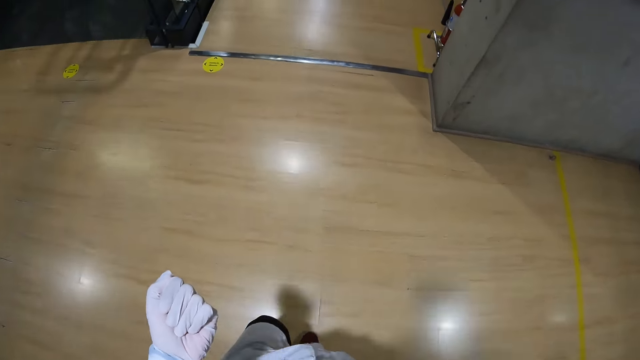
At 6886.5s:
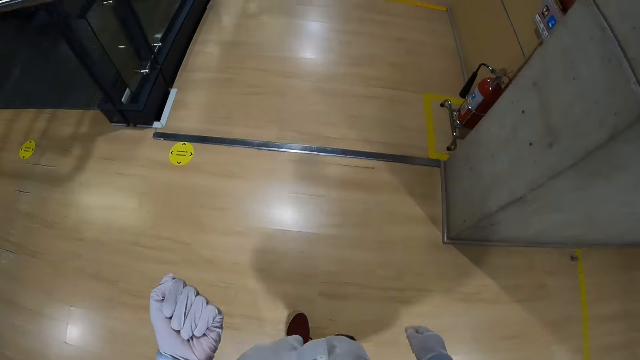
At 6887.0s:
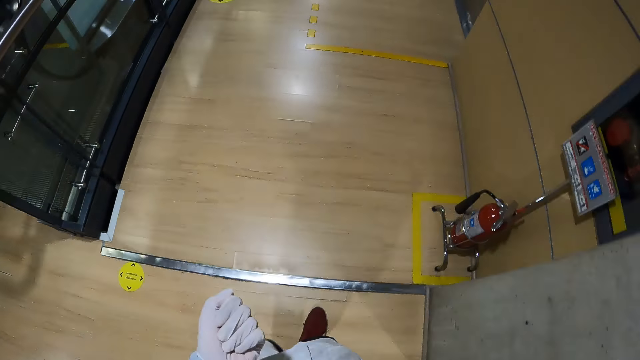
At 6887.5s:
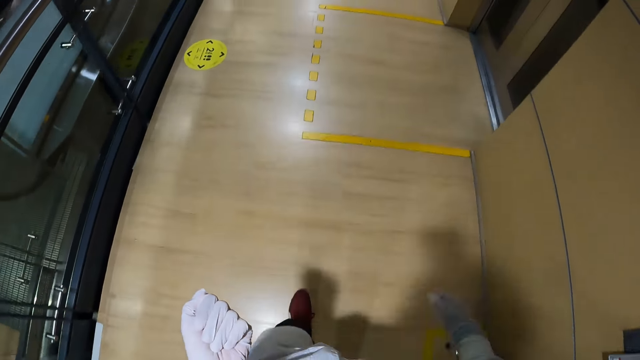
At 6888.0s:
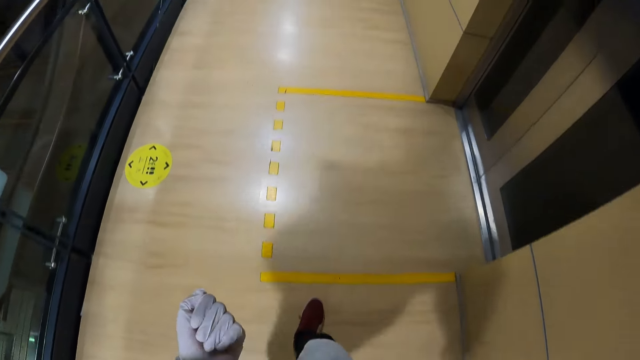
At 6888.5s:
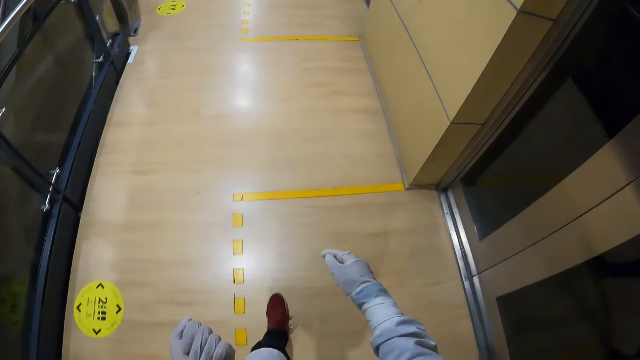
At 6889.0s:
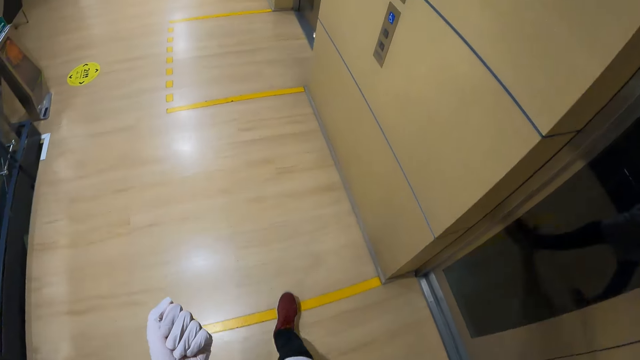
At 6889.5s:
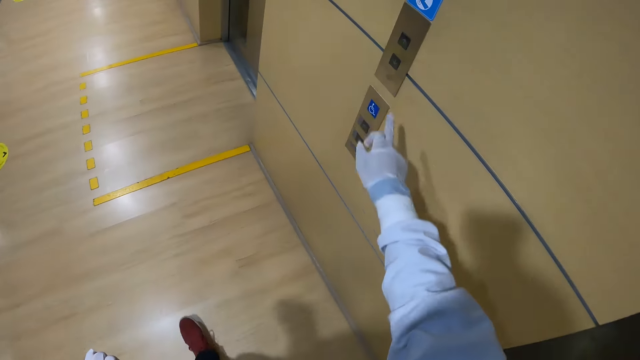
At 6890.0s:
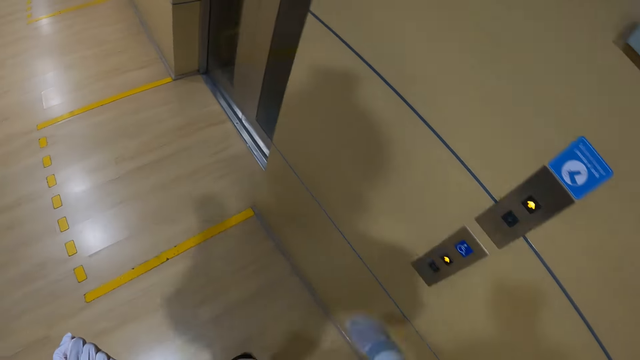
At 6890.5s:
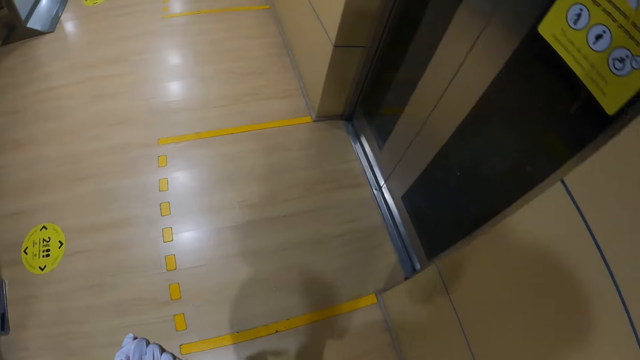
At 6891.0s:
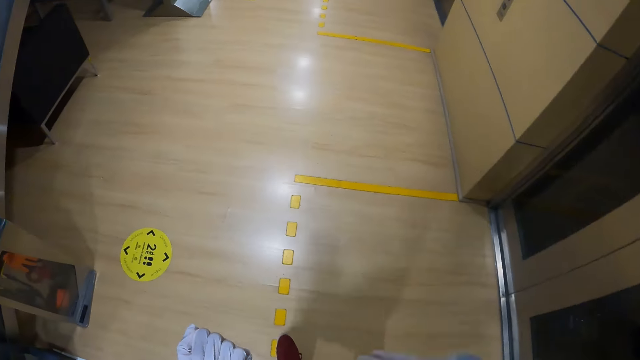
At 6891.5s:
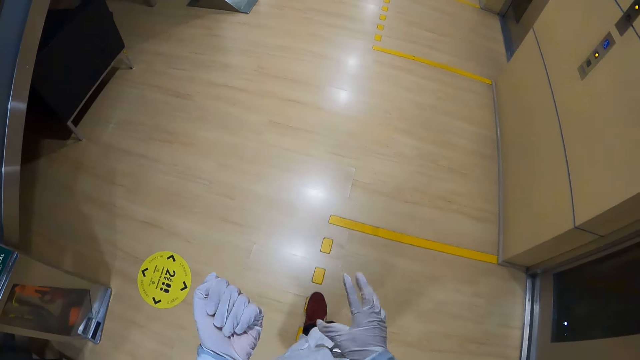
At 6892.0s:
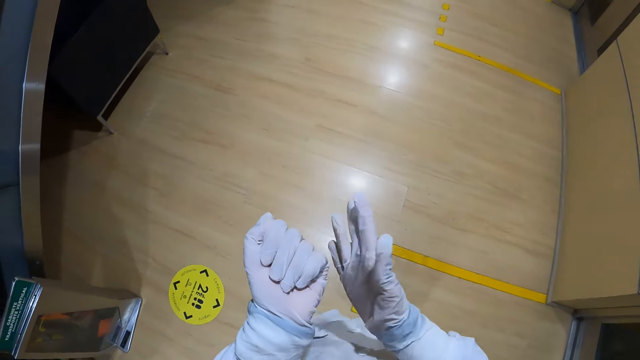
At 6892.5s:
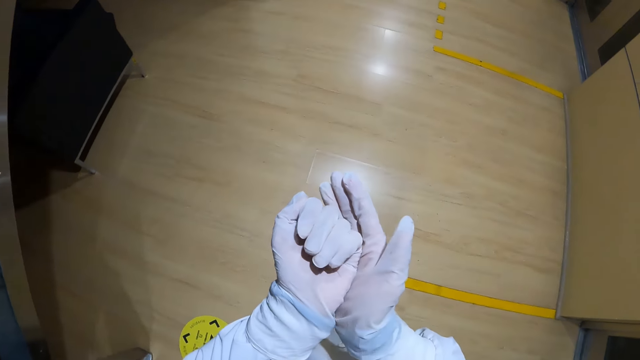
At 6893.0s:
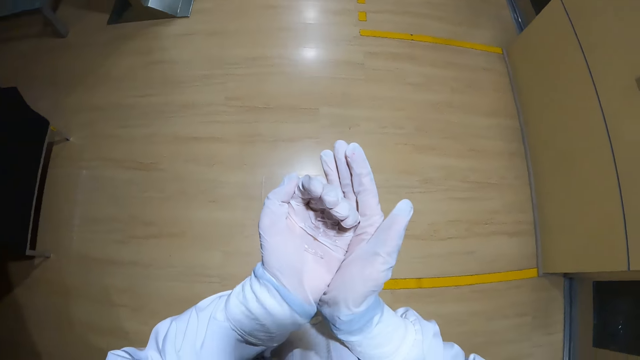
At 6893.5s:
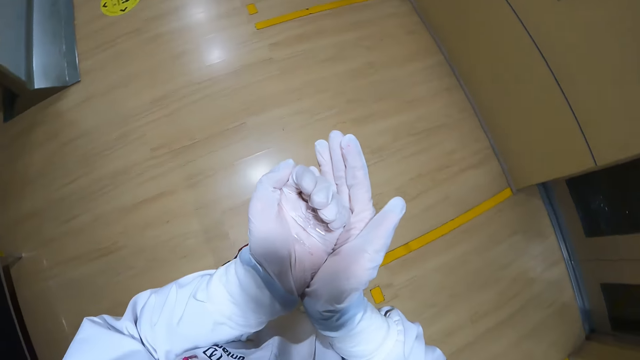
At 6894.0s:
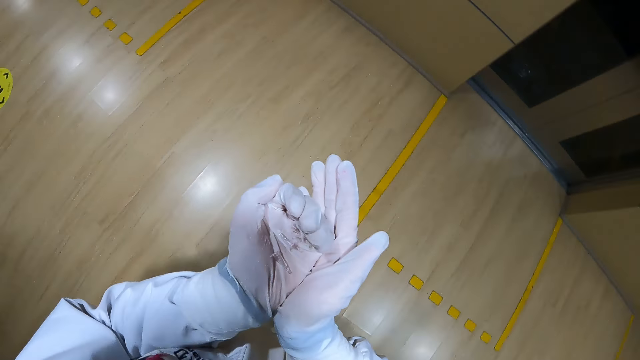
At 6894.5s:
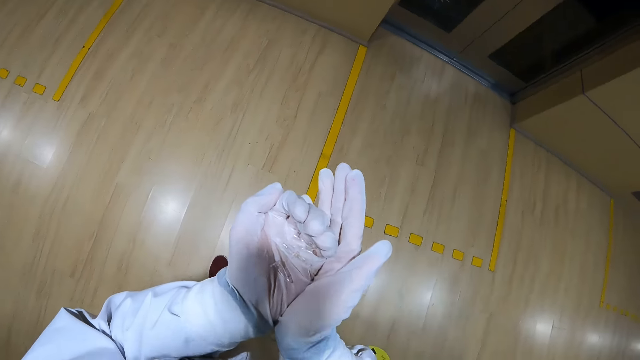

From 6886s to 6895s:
The camera wearer presses a hall call button on a wall for an elevator with his right hand. He walks to an entrance of the elevator. He firmly holds centrifuge tubes in his hands. He holds both hands together.

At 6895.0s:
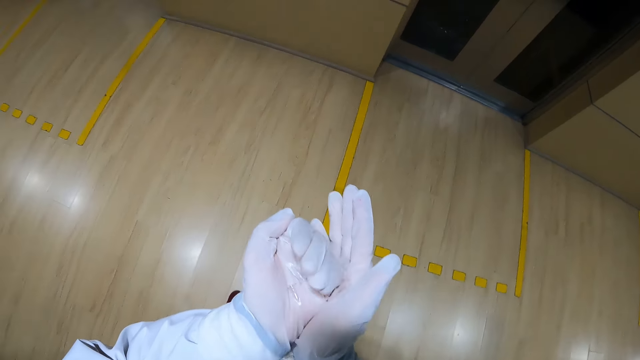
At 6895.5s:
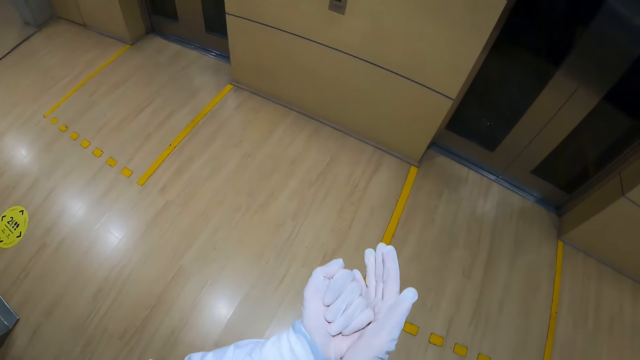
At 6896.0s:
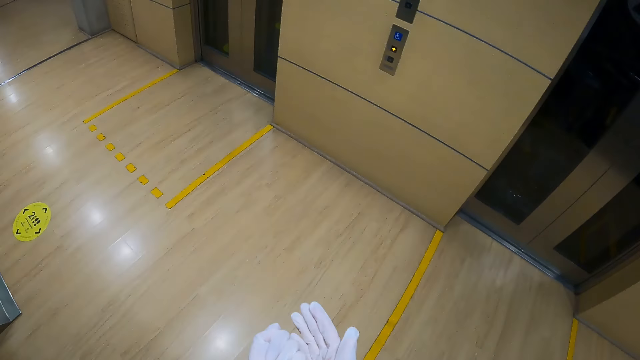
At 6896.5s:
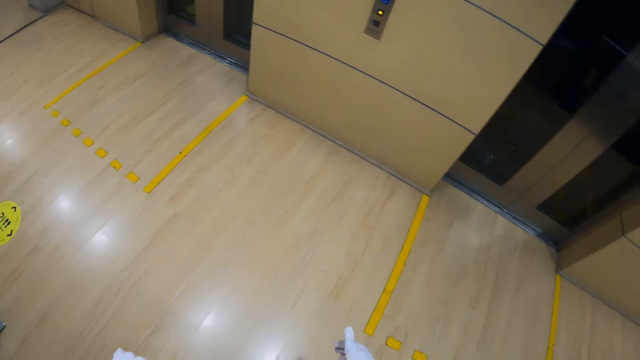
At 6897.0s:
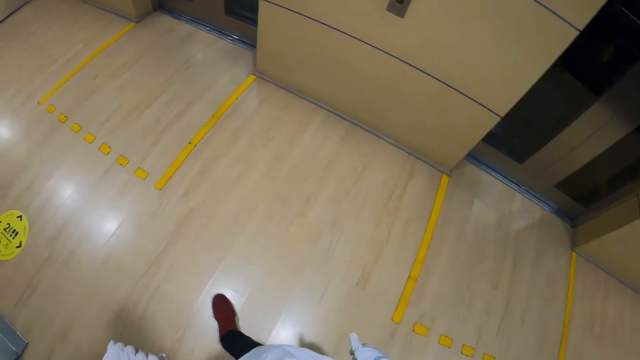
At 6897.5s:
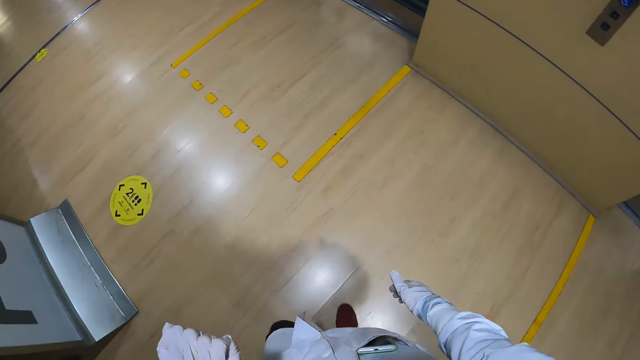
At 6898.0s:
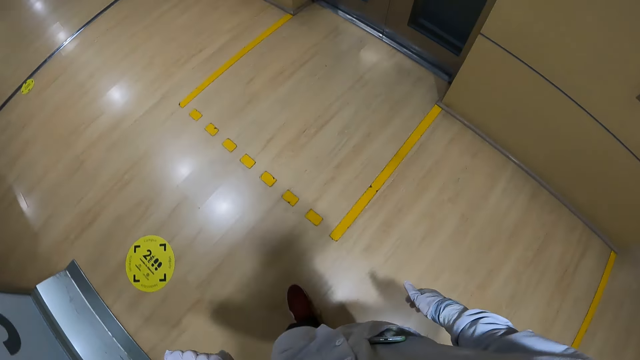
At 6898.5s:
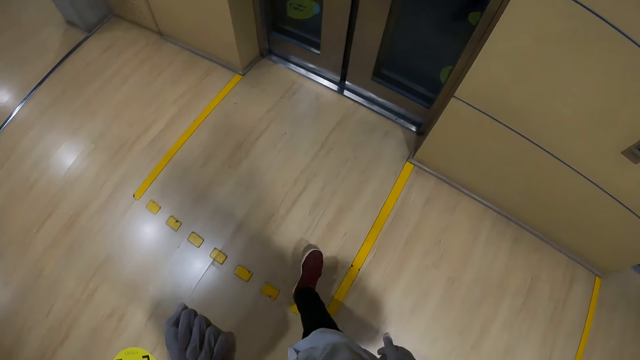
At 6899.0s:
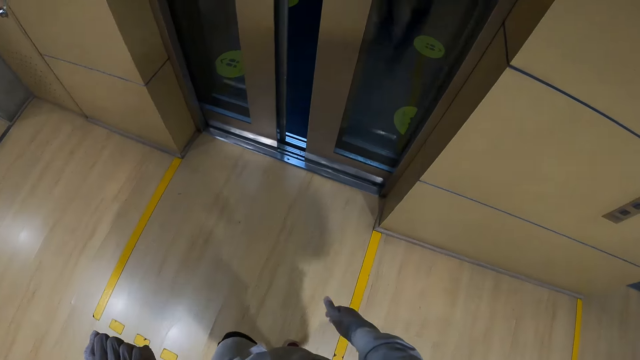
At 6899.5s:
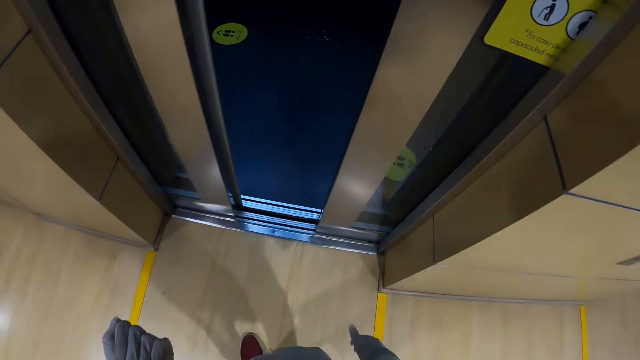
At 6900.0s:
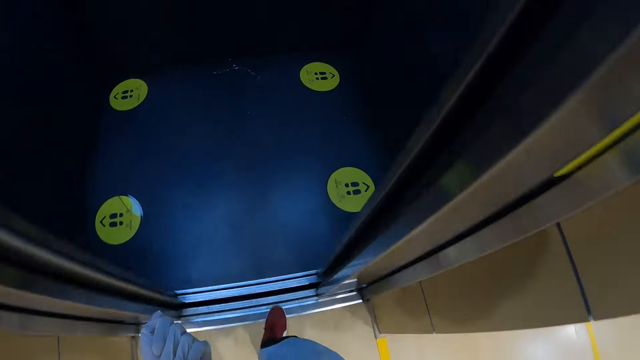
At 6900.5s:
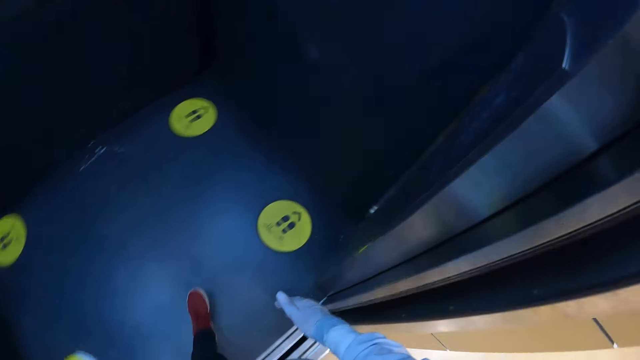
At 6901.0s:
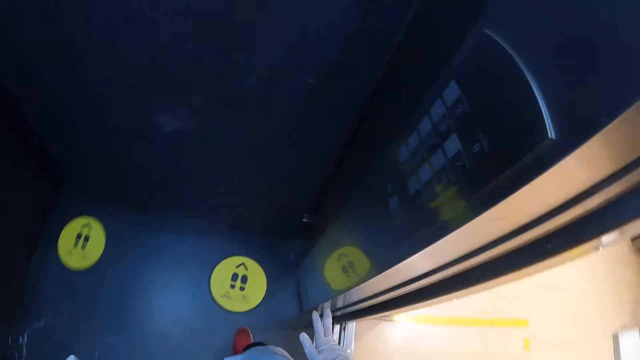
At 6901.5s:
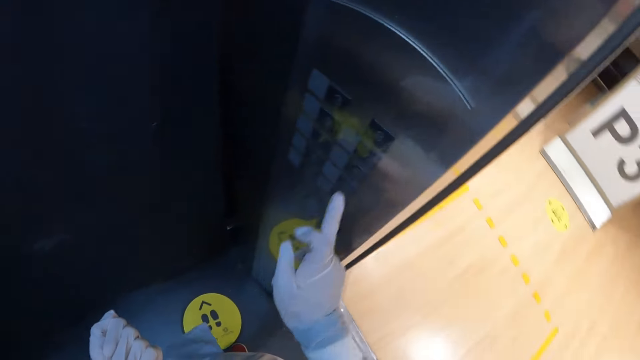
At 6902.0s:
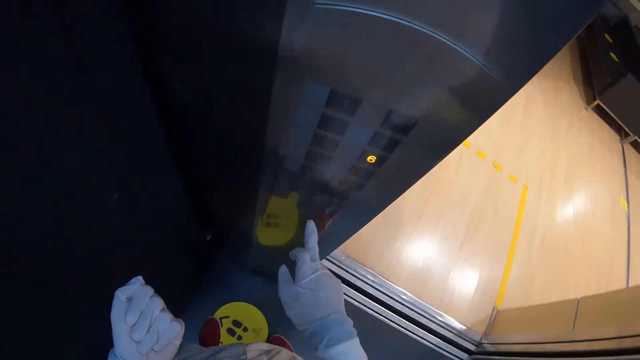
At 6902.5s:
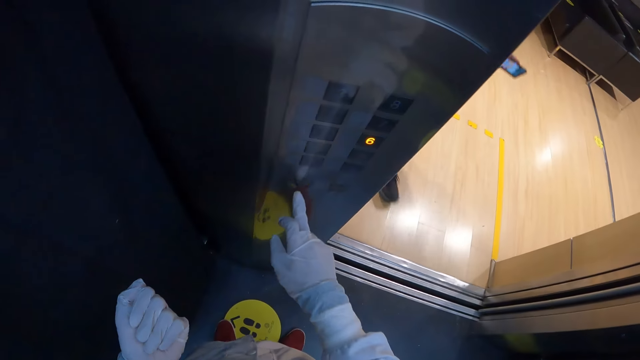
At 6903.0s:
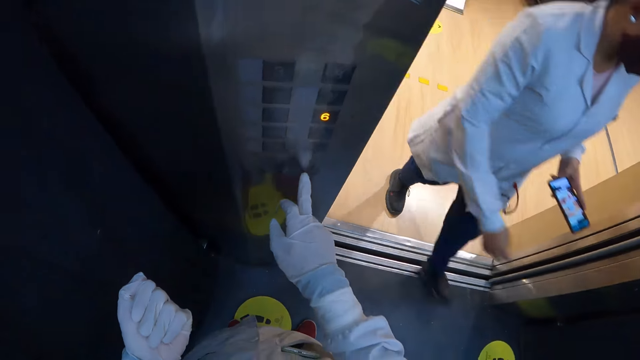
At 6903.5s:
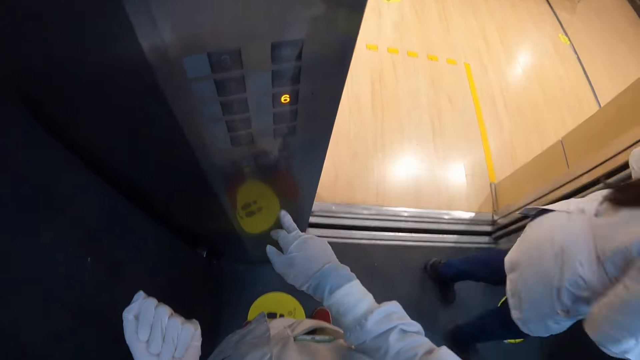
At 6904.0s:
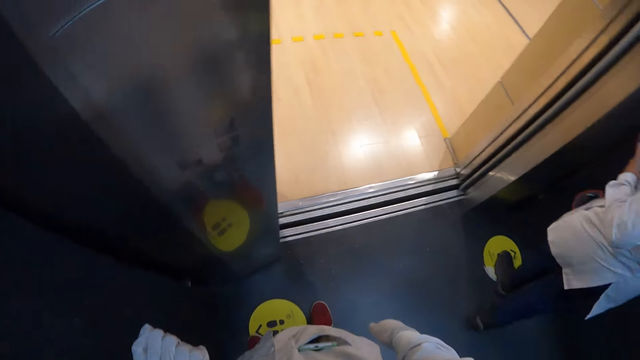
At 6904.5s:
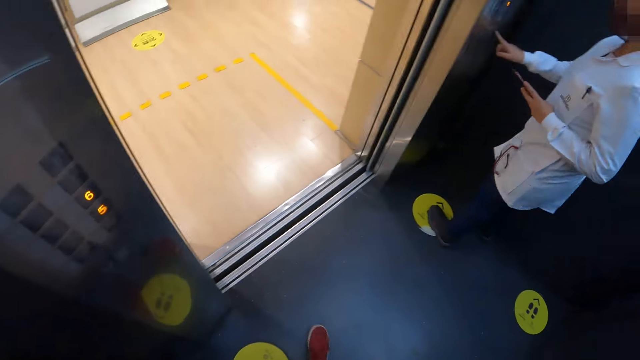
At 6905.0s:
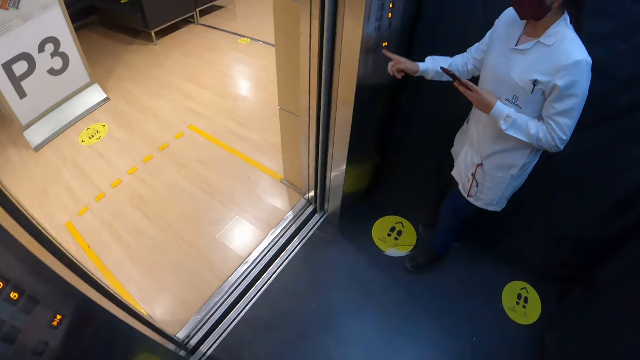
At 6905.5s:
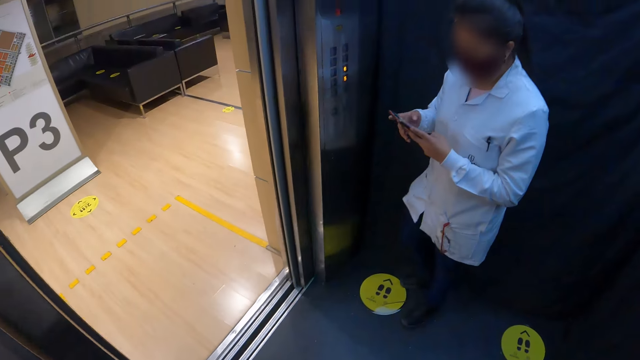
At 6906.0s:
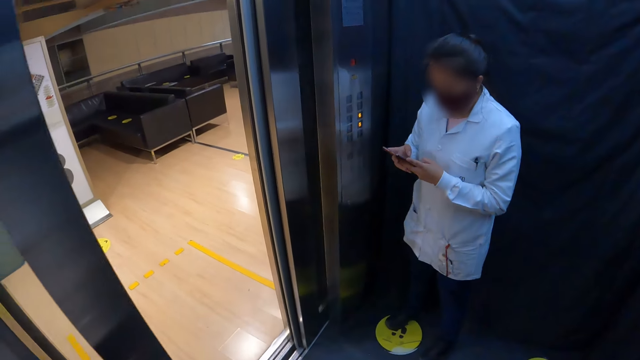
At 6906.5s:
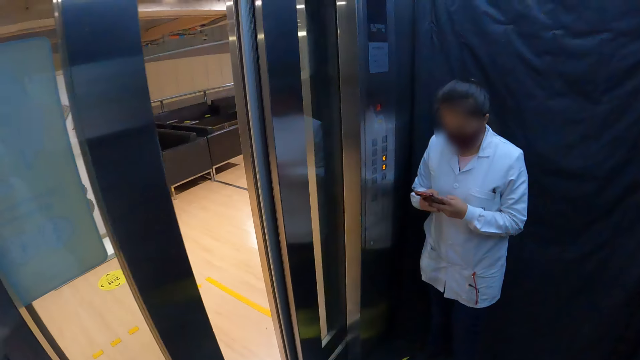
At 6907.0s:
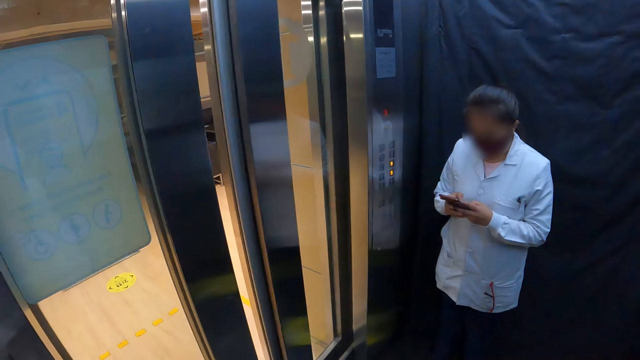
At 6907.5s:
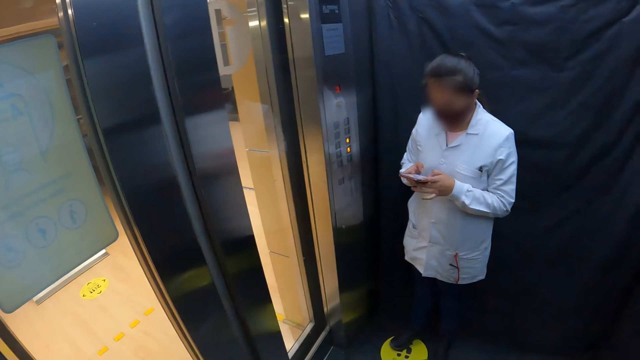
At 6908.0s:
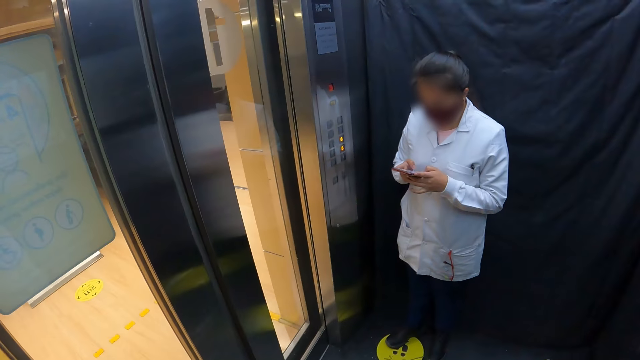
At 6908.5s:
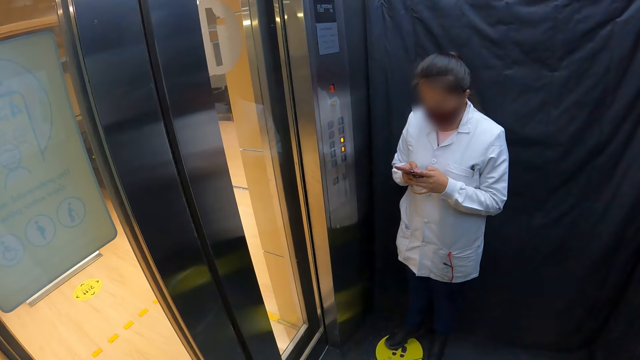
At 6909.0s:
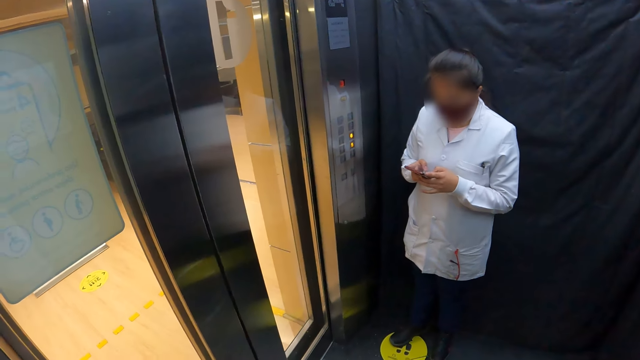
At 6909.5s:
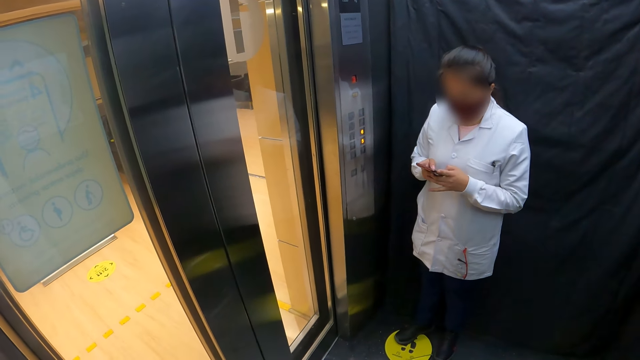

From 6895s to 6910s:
The camera wearer walks to an entrance of an elevator. He walks into the elevator. He presses buttons in the elevator with his right hand. A woman walks into the elevator. The camera wearer elevator surfs. The woman presses a button with her right hand. The woman presses her phone with both hands.
